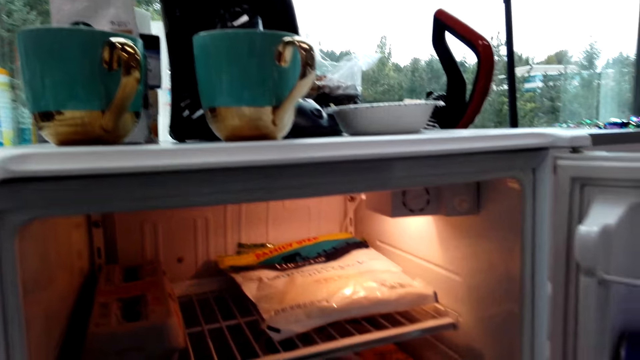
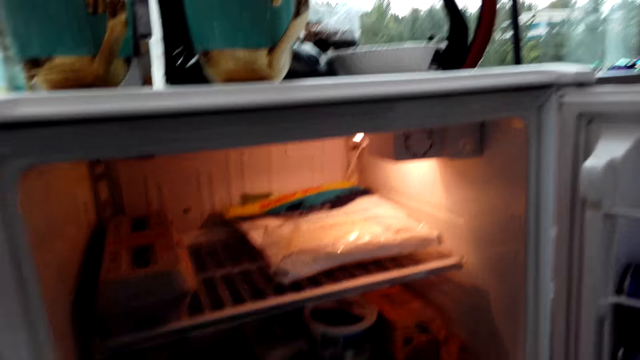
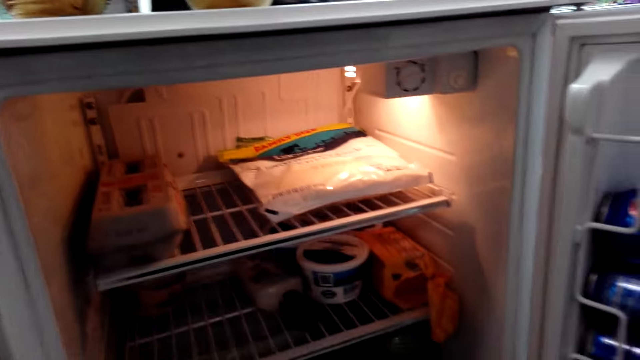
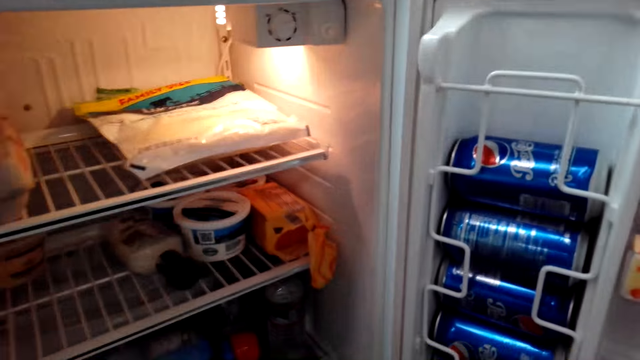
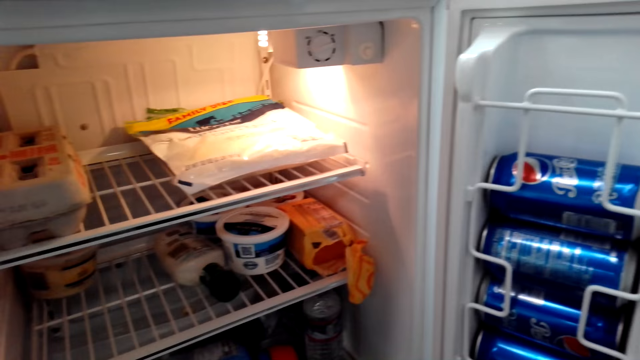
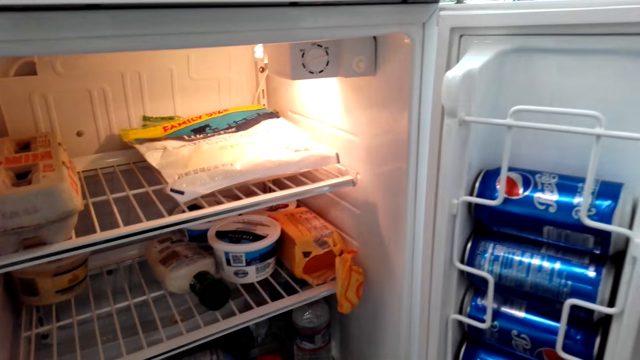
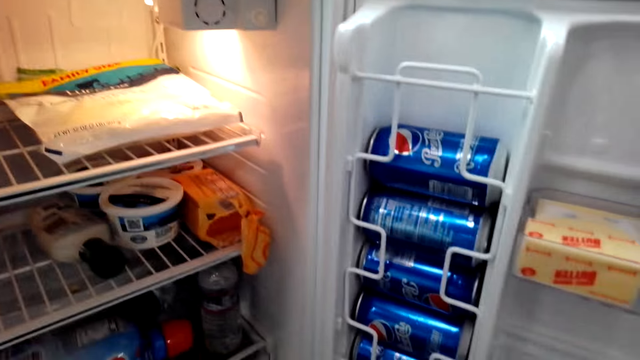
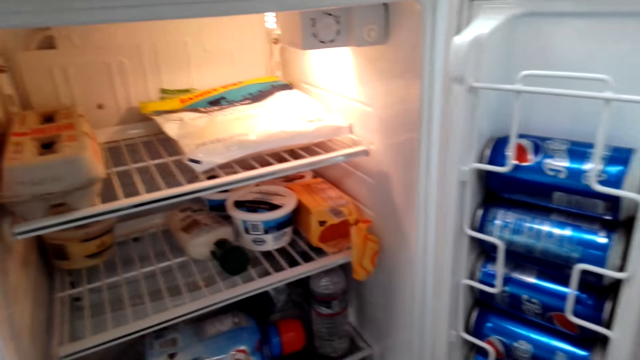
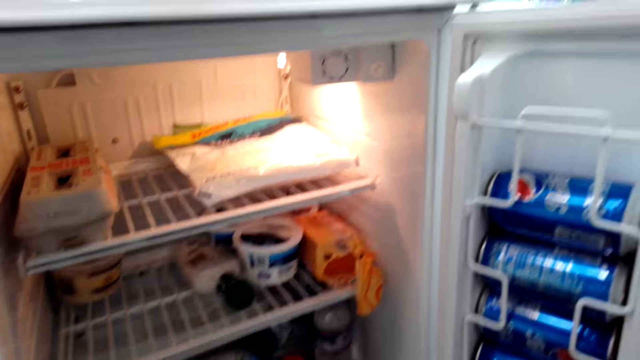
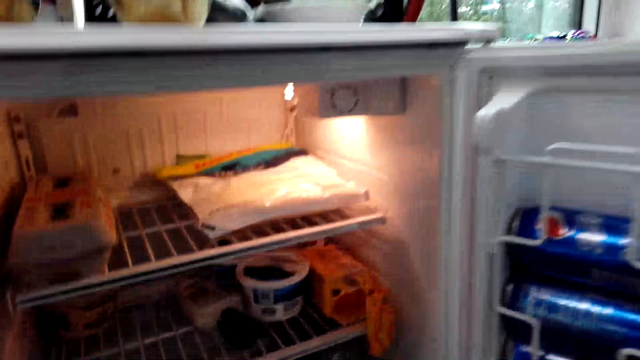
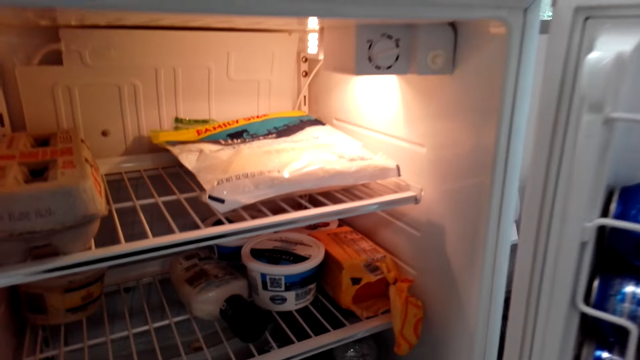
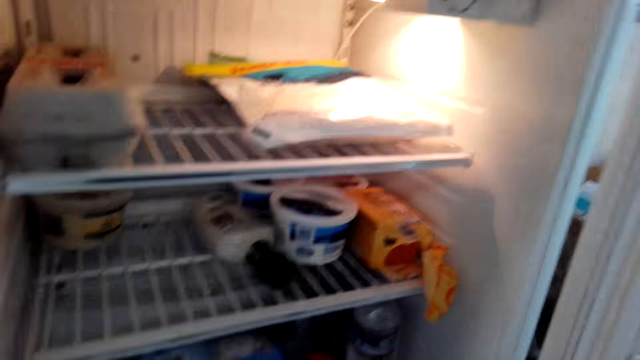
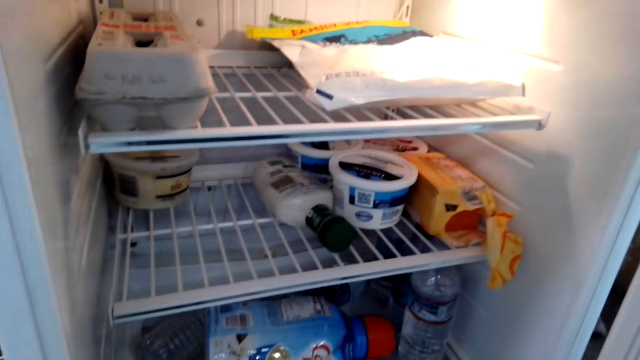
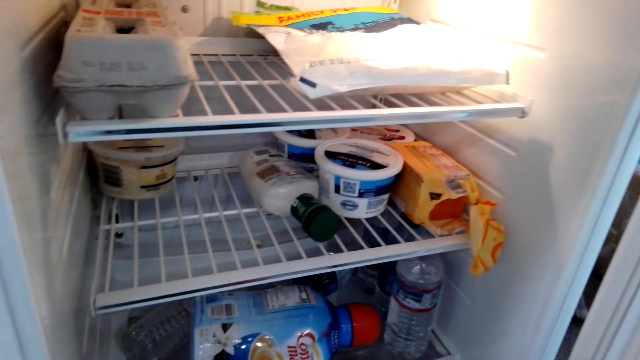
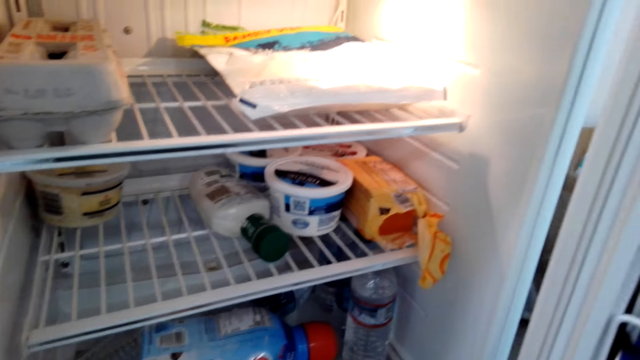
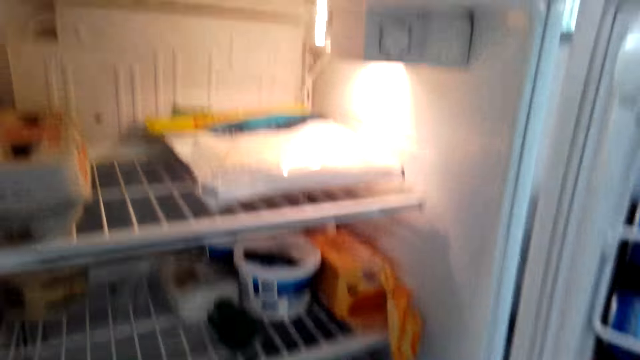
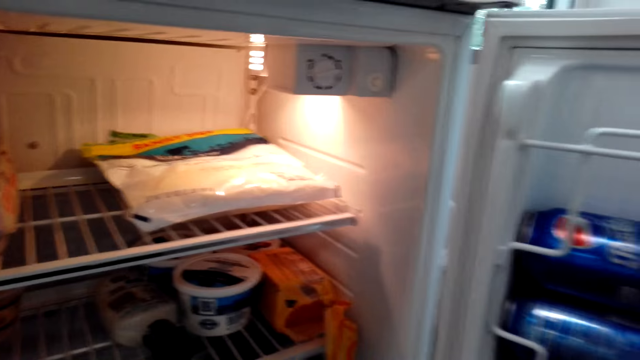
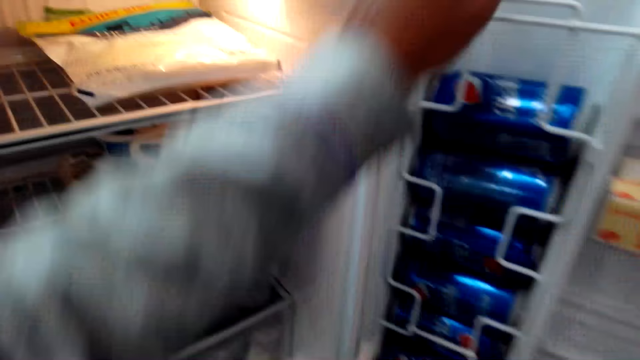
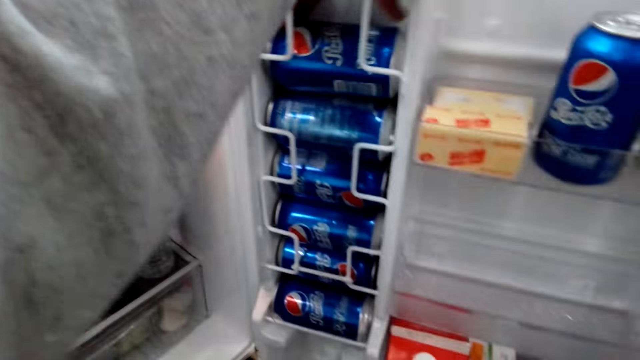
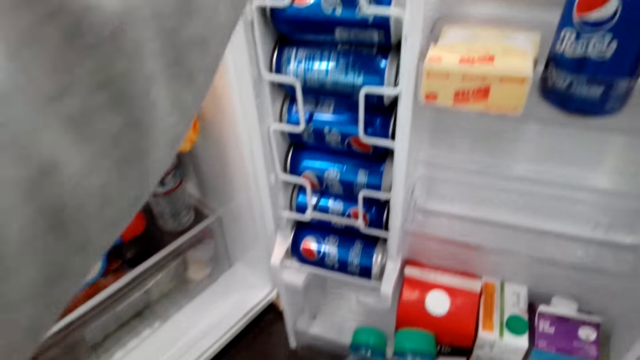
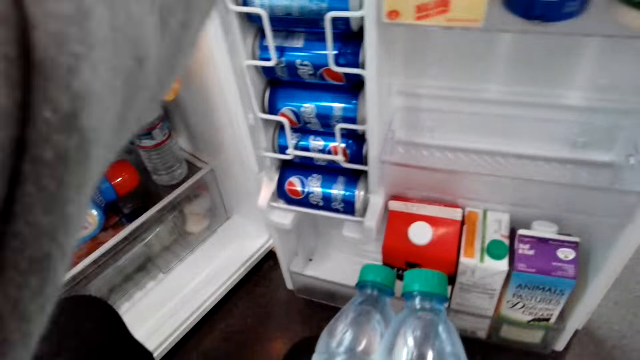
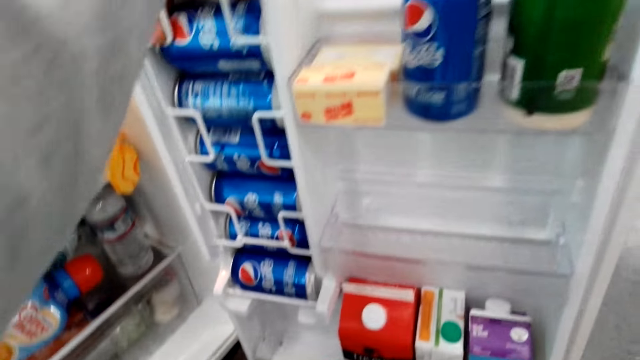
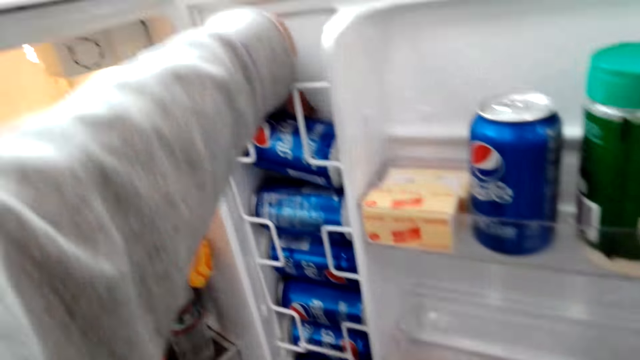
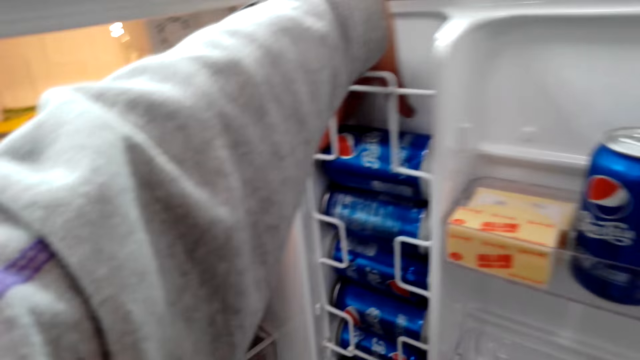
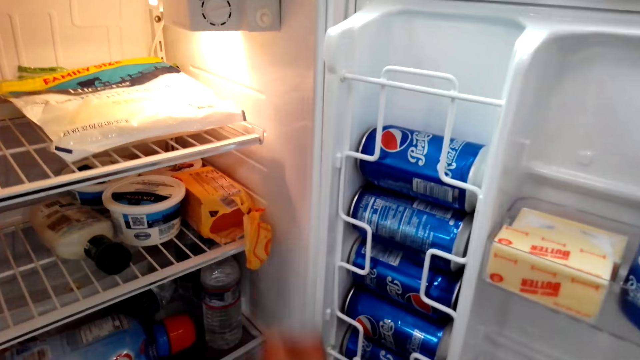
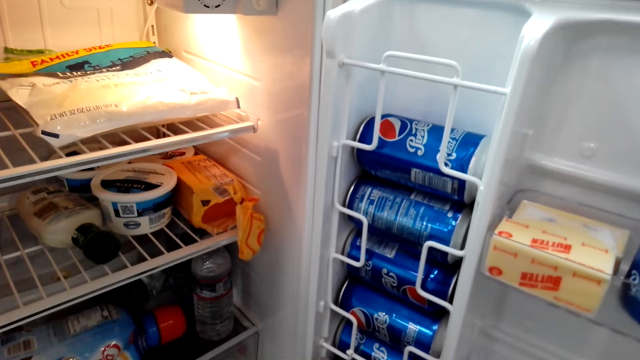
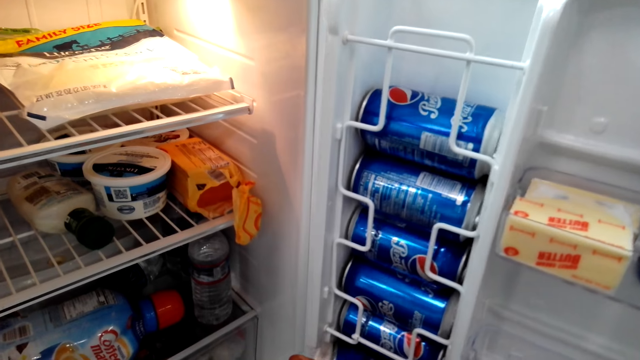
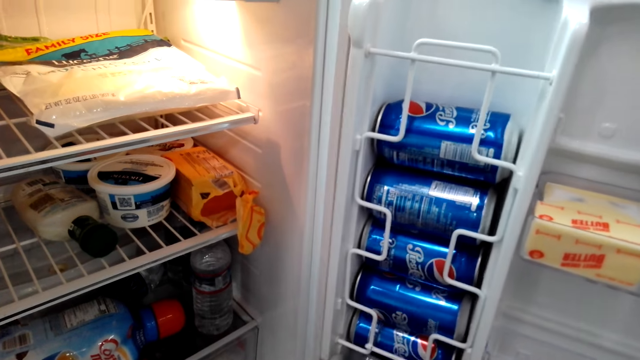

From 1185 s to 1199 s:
The camera wearer picks items from the fridge. They touch a can of soda. They hold two water bottles.

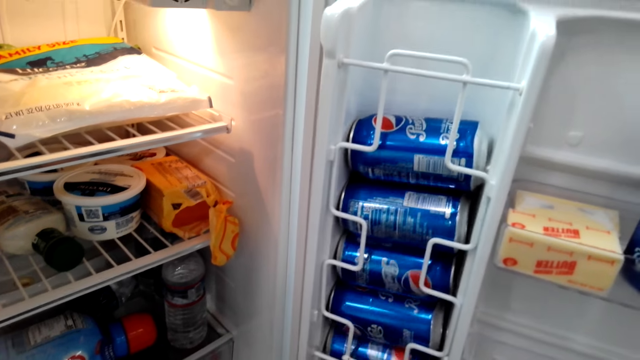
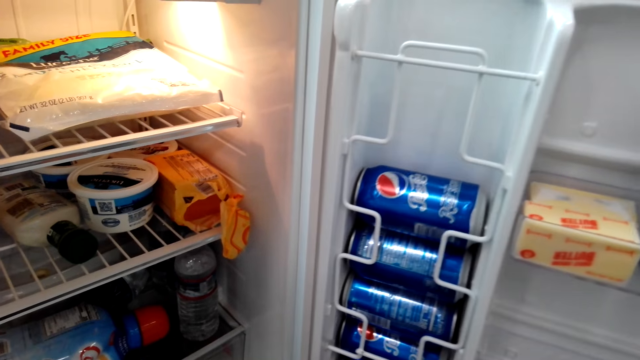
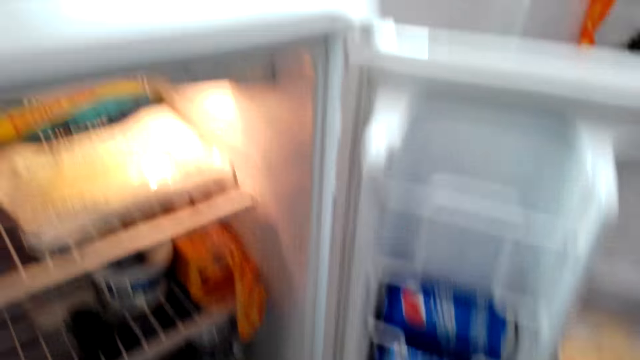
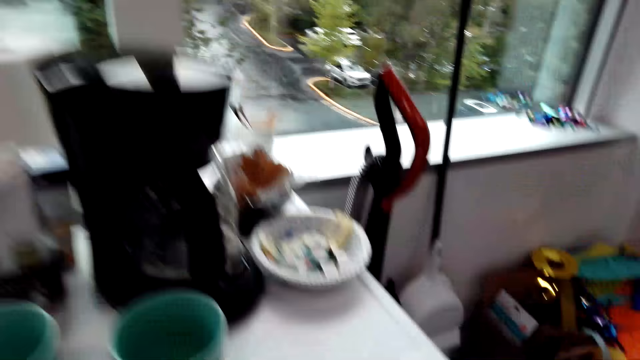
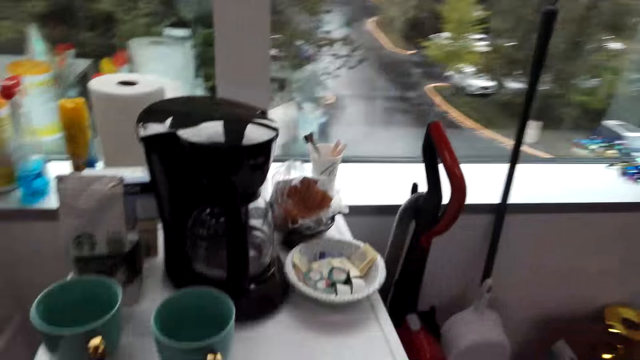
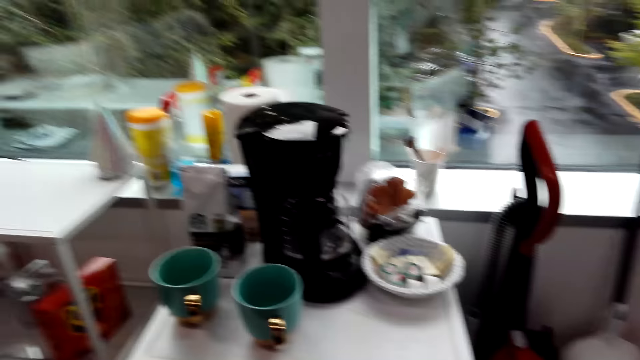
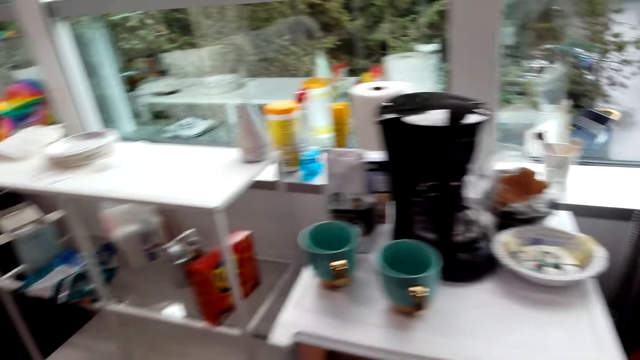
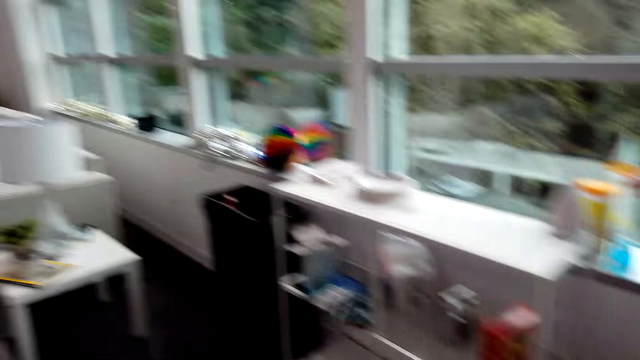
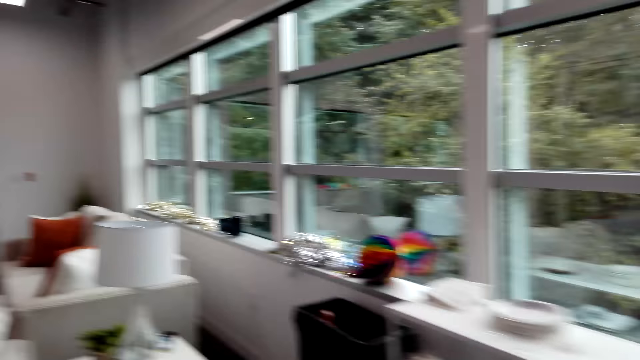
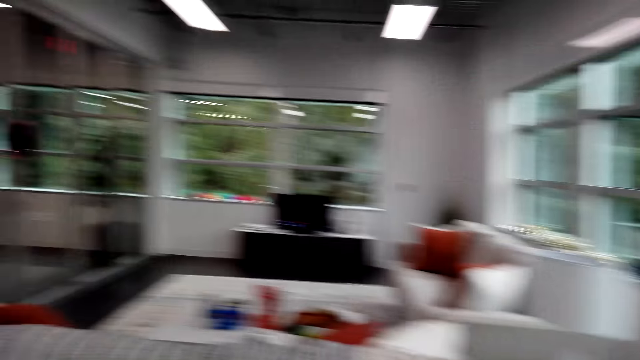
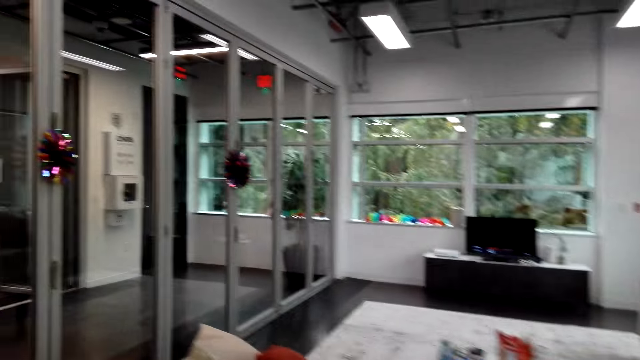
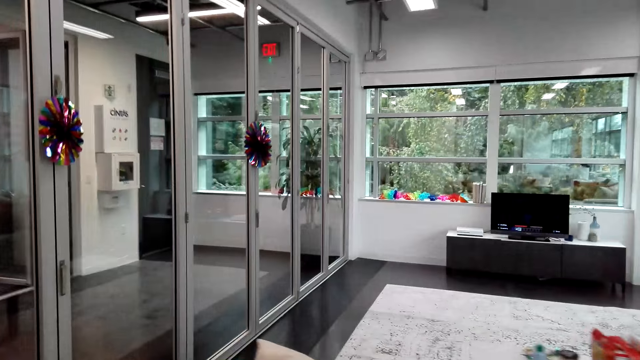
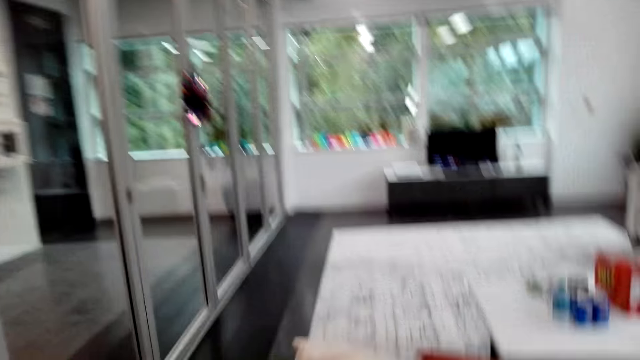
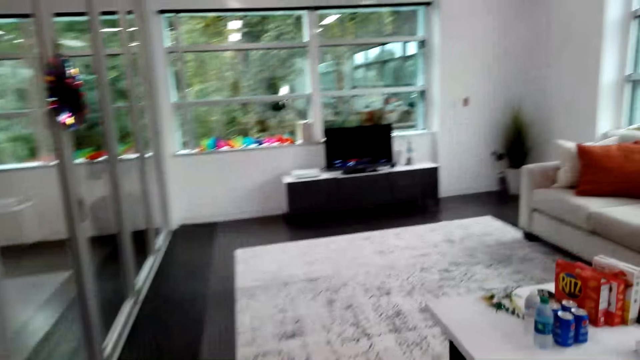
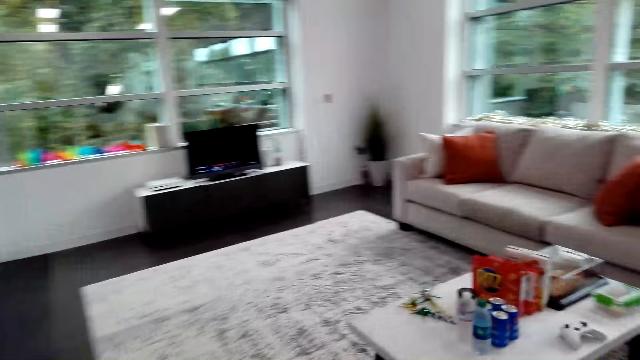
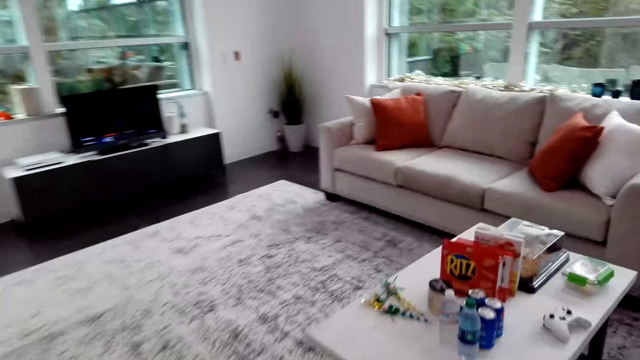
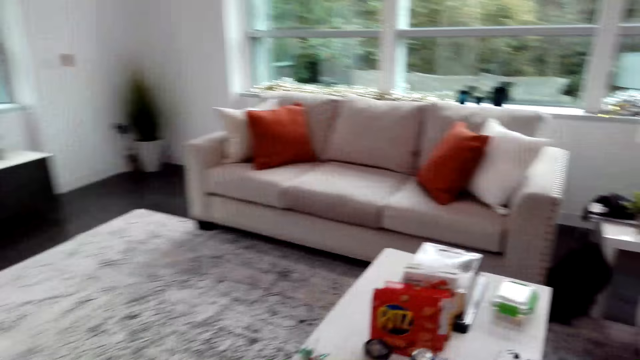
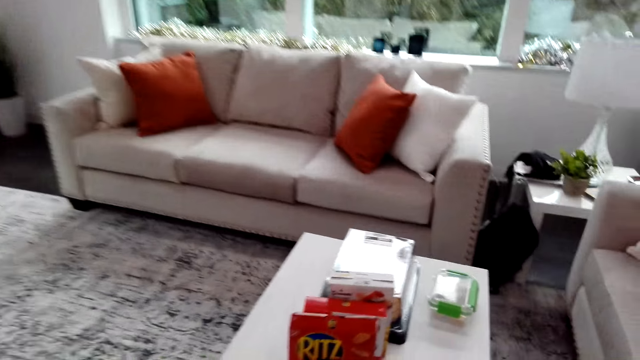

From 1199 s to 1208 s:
The camera wearer walks around the house.
